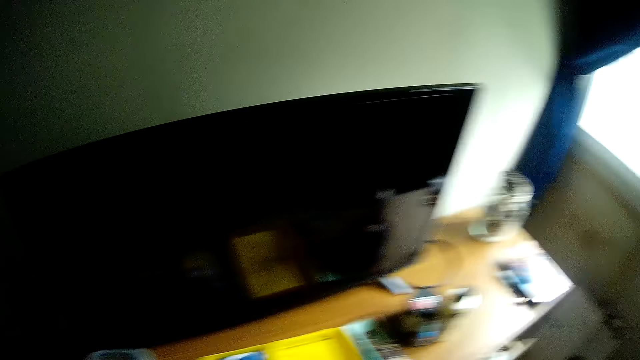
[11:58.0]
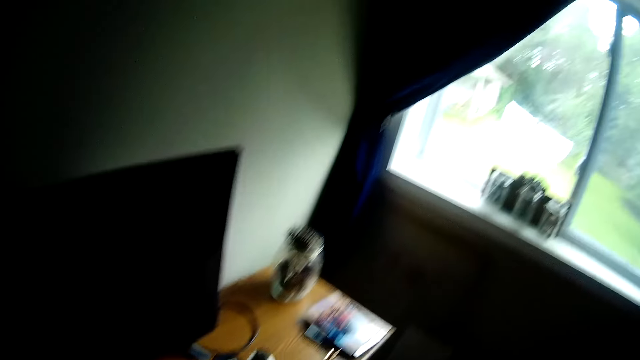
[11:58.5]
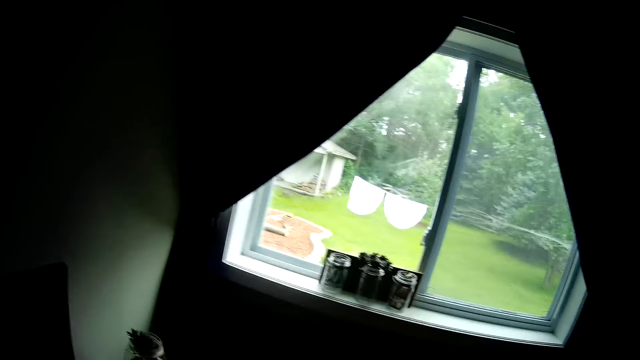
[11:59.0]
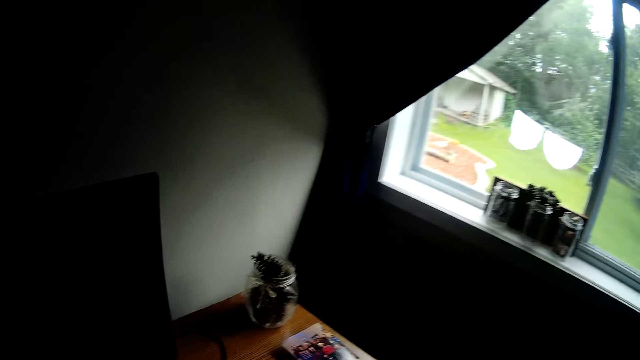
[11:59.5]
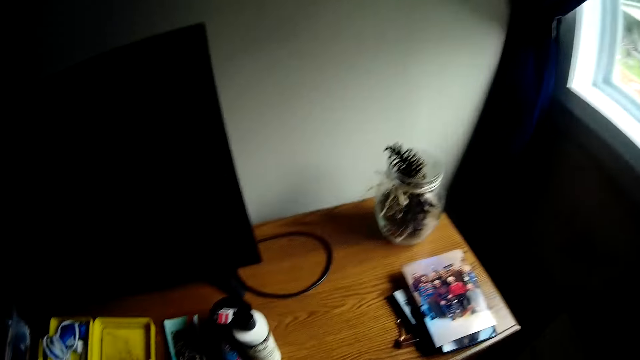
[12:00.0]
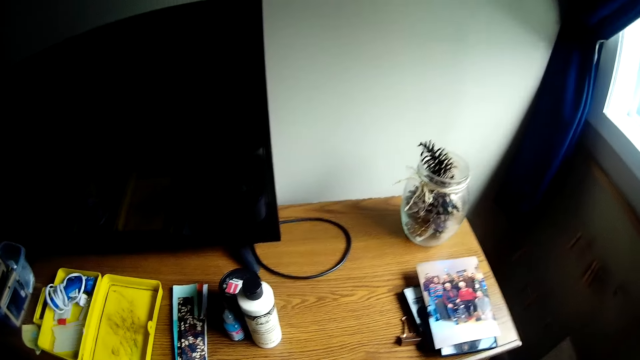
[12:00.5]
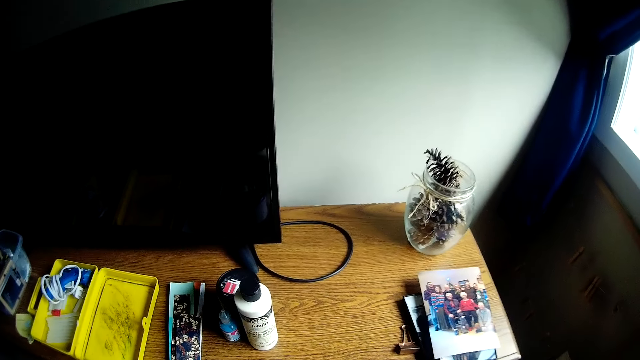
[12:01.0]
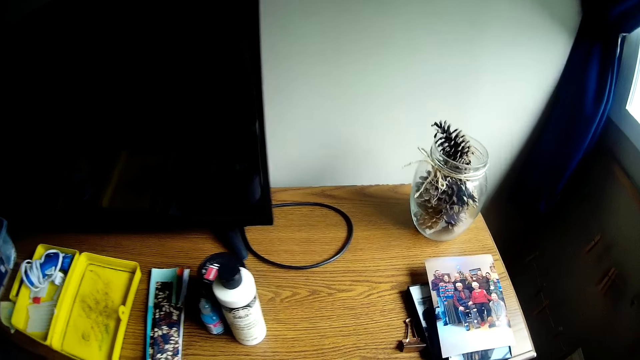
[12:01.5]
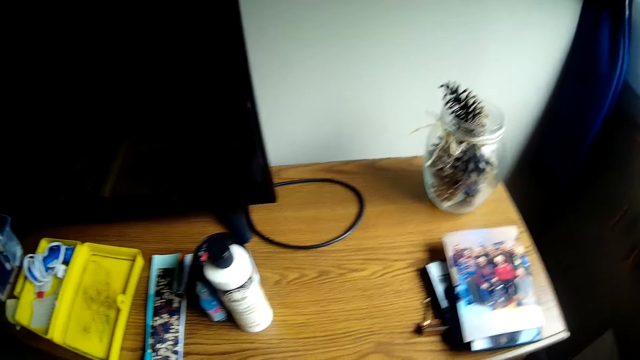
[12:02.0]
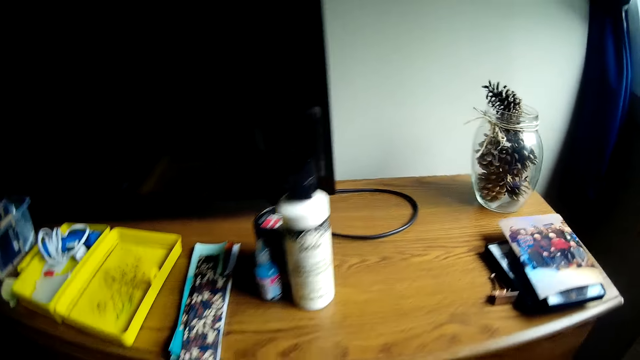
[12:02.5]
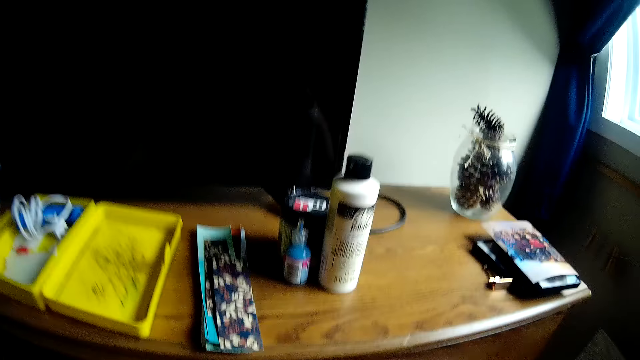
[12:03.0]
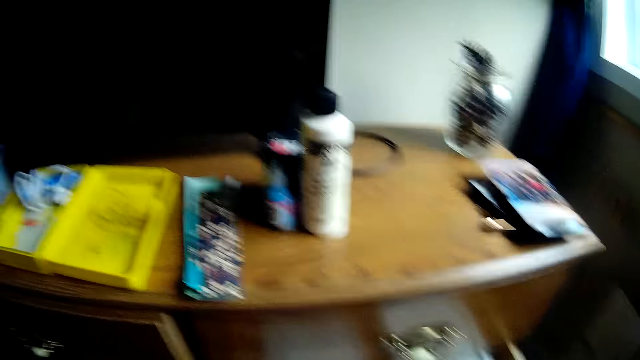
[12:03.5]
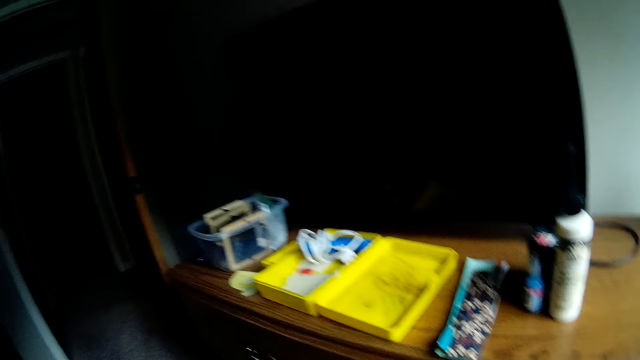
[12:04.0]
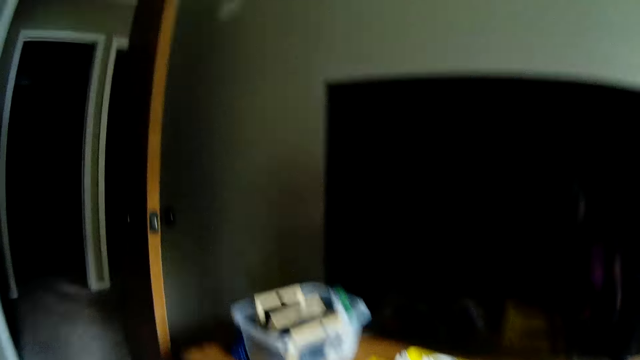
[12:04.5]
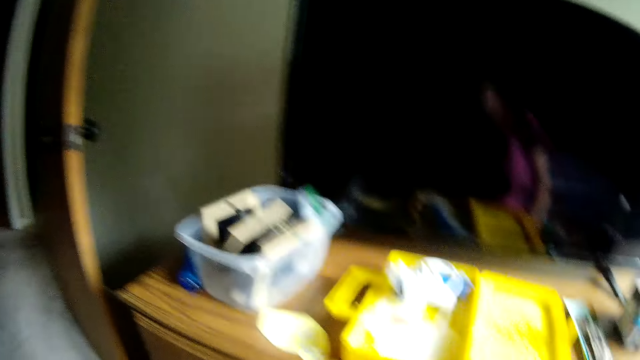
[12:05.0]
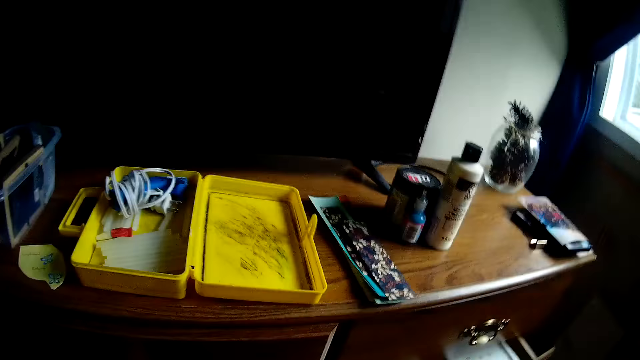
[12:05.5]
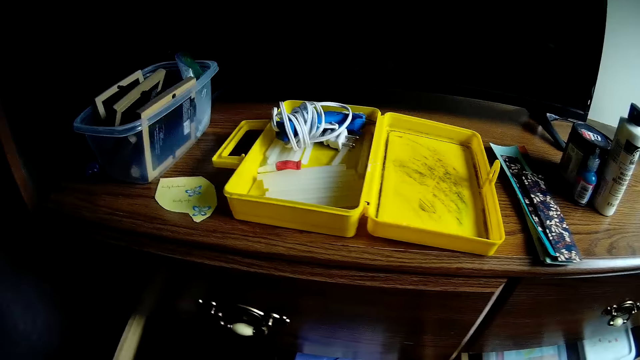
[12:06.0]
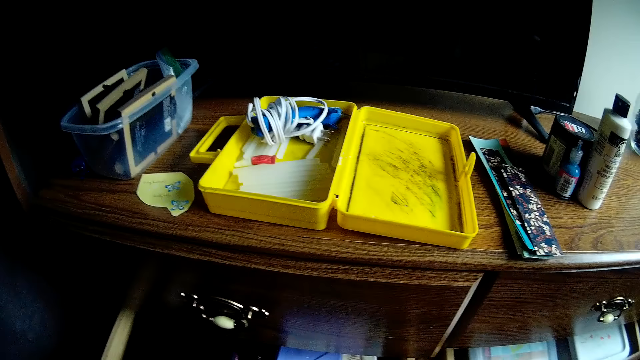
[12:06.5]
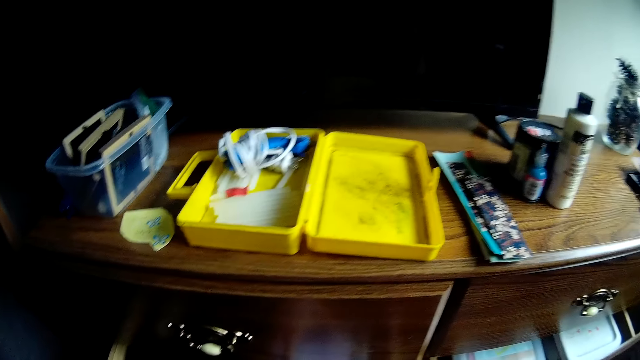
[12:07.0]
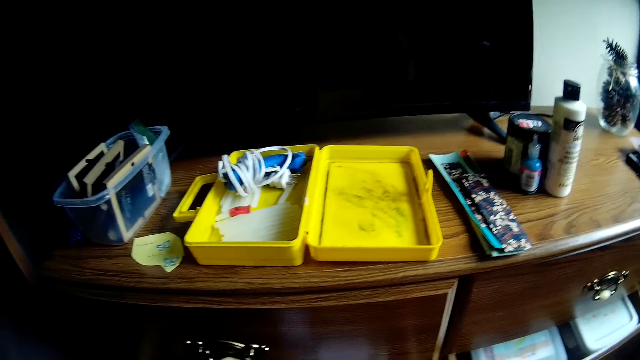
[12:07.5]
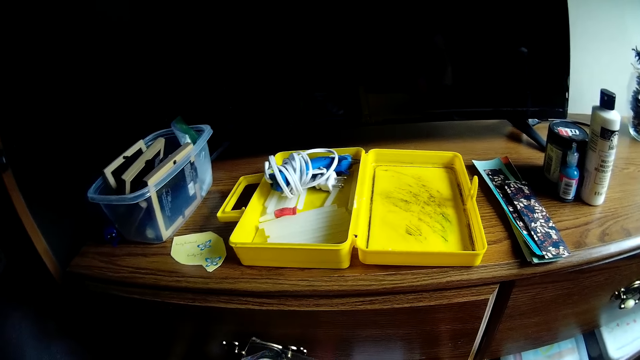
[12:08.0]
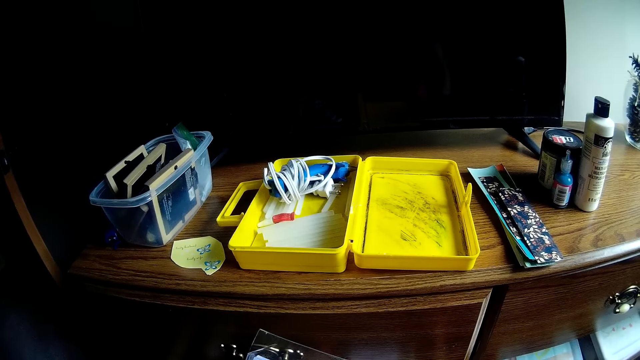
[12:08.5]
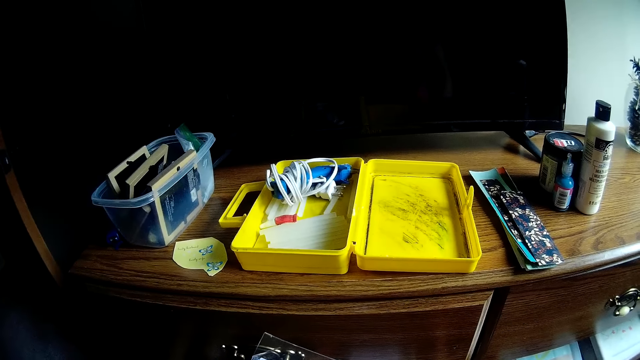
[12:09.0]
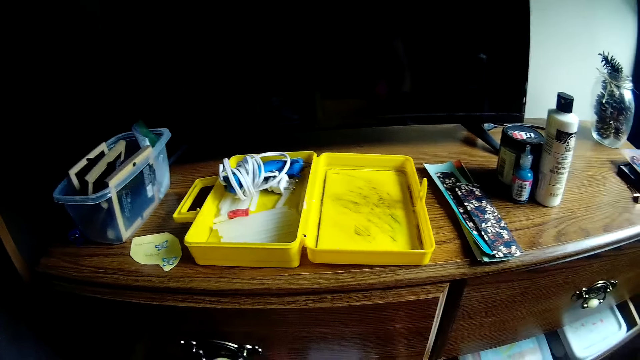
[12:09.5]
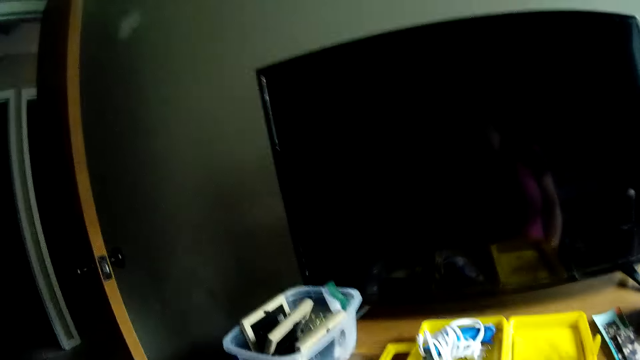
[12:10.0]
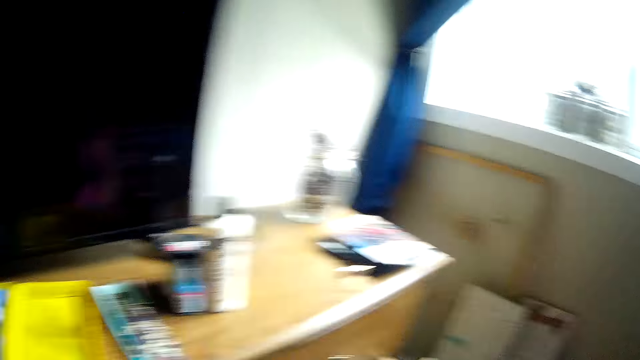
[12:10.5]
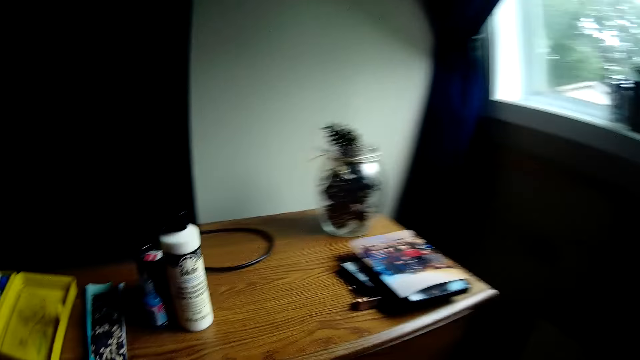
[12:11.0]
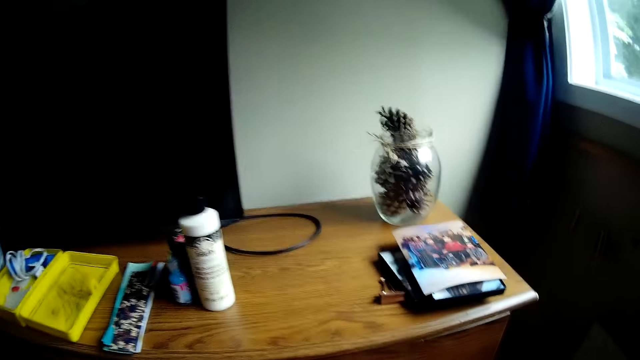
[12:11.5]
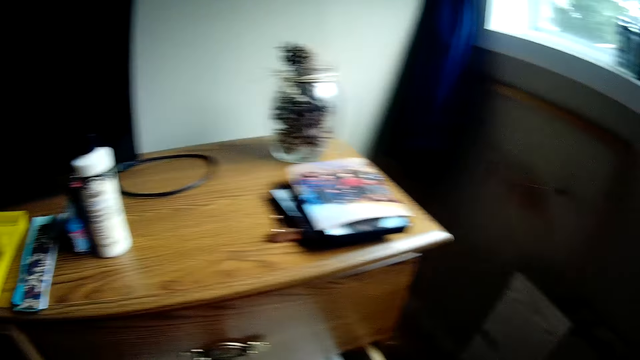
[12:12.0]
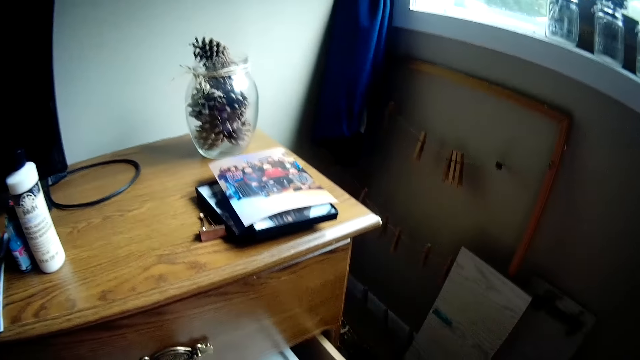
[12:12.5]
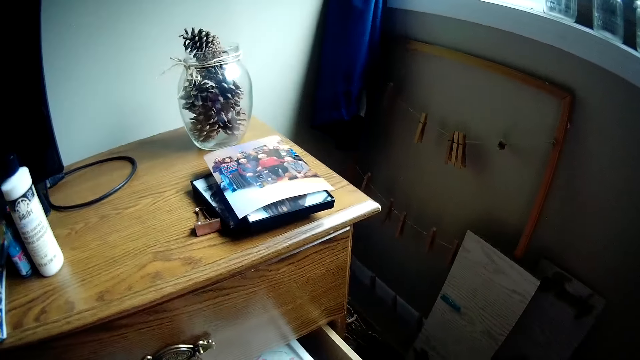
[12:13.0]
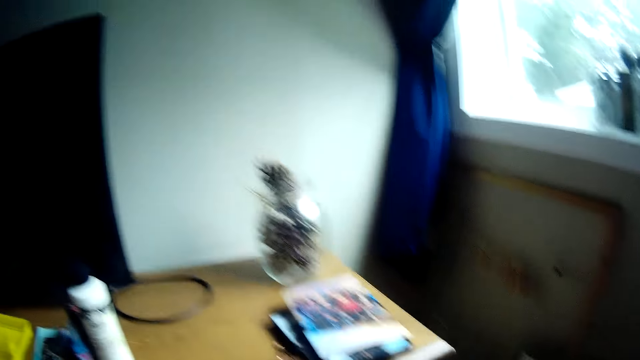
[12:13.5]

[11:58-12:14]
The camera wearer does something. They move around the room.

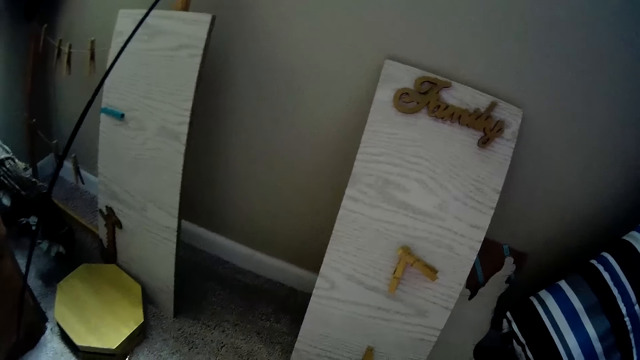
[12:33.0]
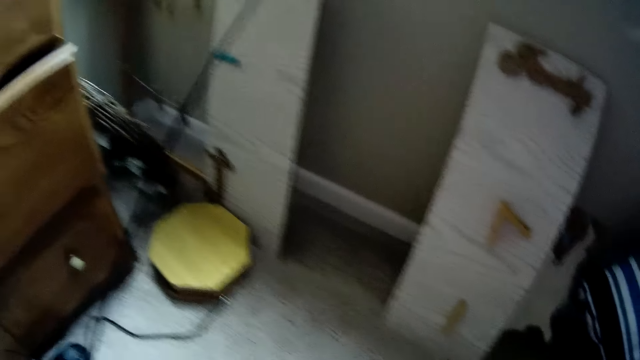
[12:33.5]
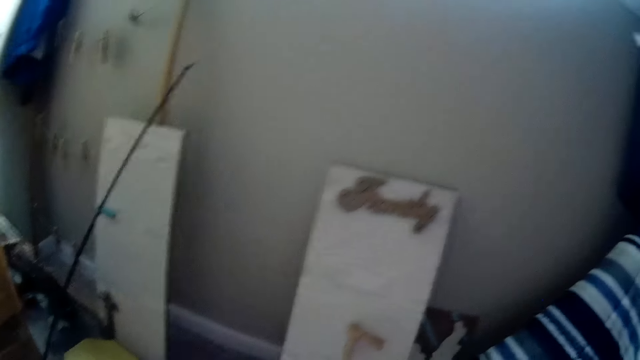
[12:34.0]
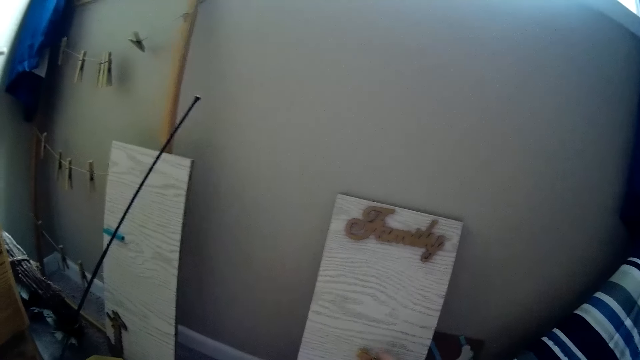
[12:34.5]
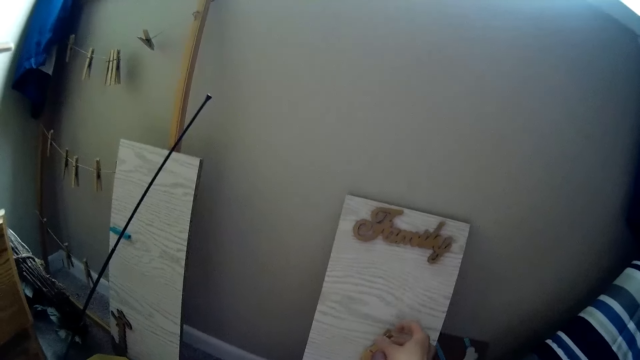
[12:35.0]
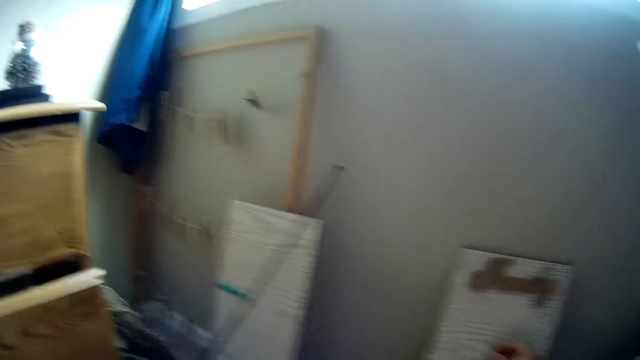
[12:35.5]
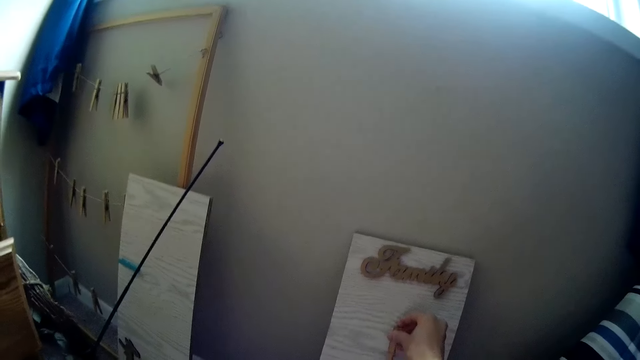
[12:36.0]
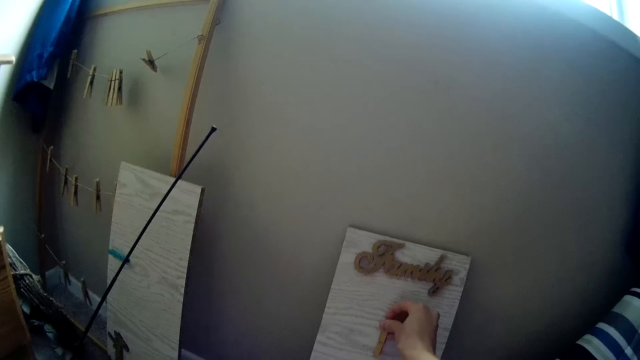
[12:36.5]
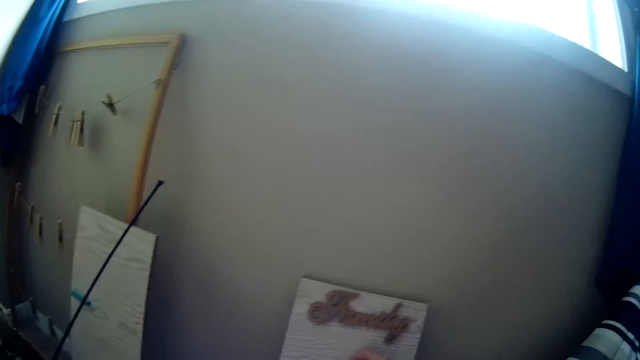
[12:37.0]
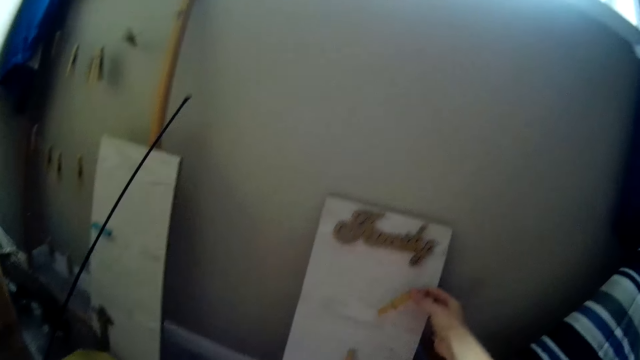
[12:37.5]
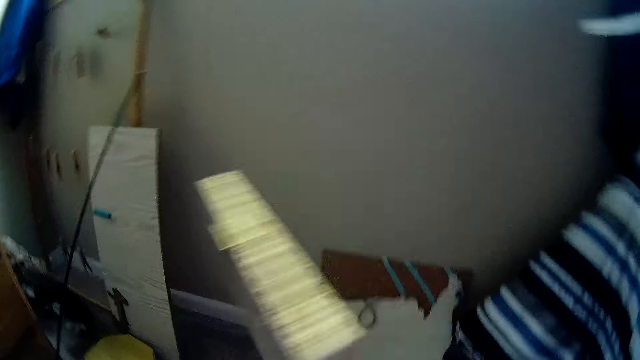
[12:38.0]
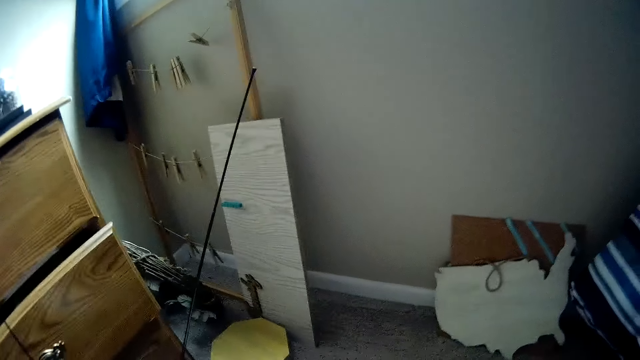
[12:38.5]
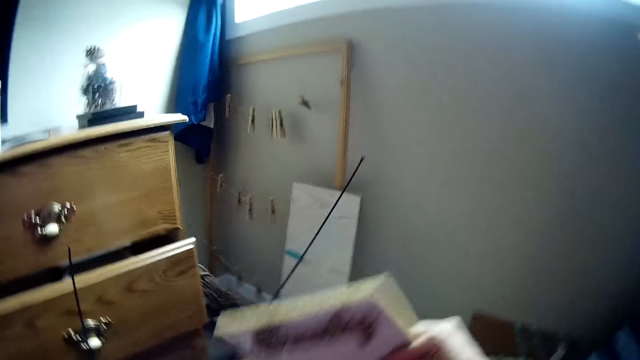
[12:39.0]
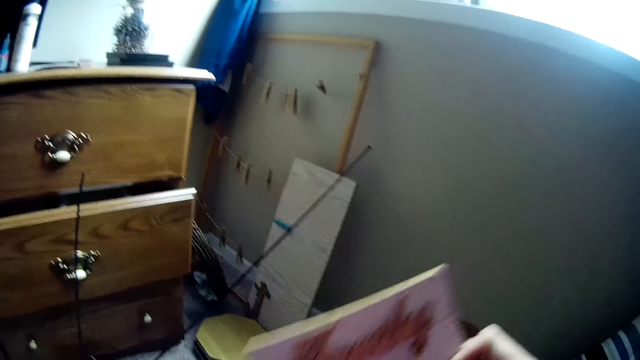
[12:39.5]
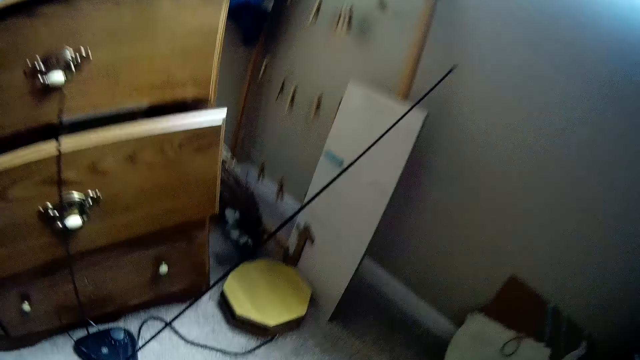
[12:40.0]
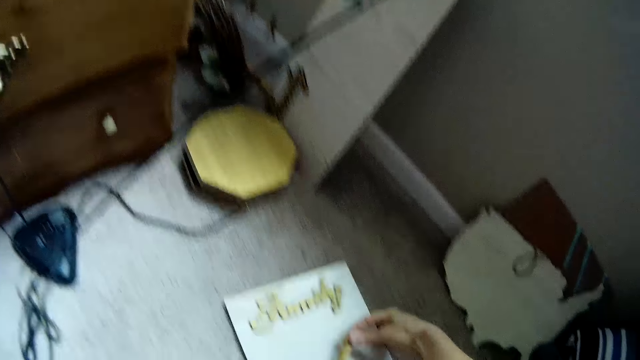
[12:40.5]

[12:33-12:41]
The camera wearer does something. She picks up a chart with her right hand on the floor. She picks up the sculpture. She drops the chart and a pen with her right hand on the floor.
